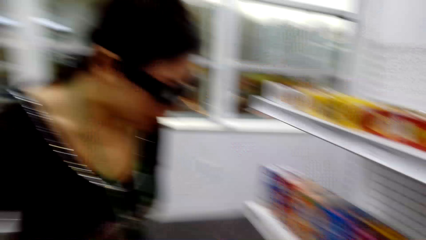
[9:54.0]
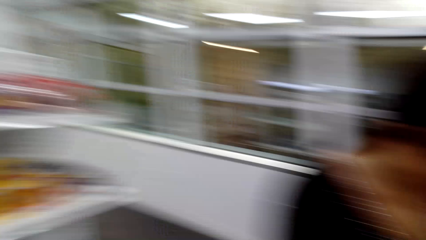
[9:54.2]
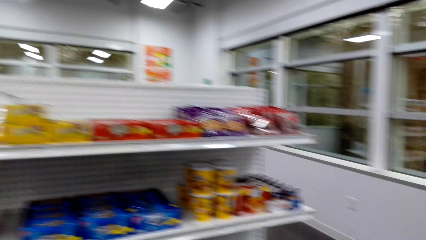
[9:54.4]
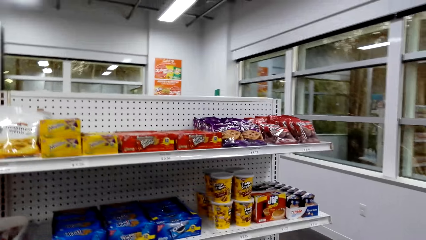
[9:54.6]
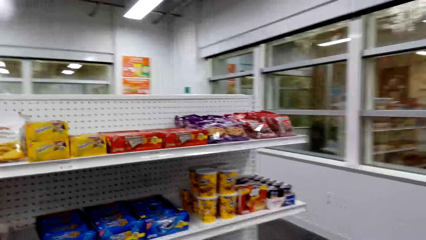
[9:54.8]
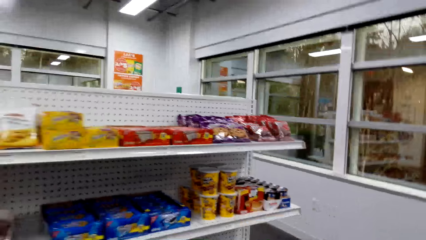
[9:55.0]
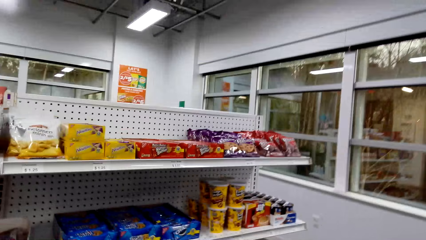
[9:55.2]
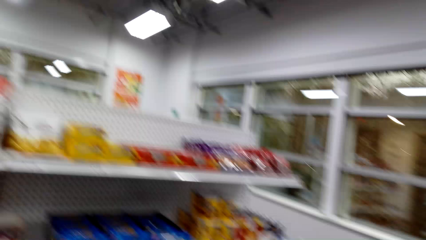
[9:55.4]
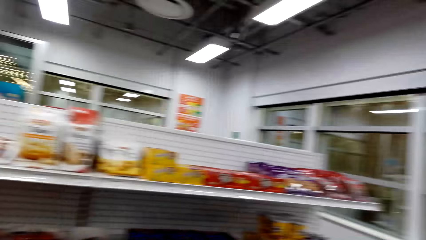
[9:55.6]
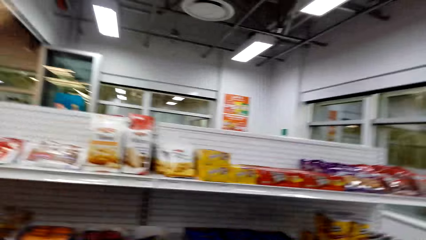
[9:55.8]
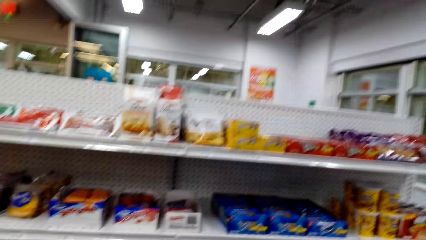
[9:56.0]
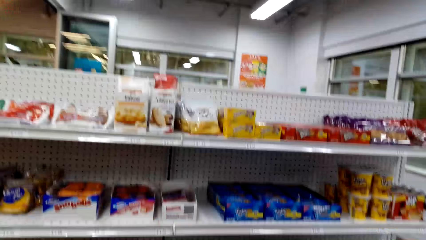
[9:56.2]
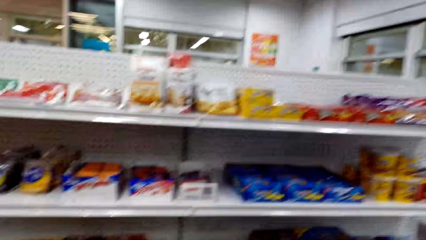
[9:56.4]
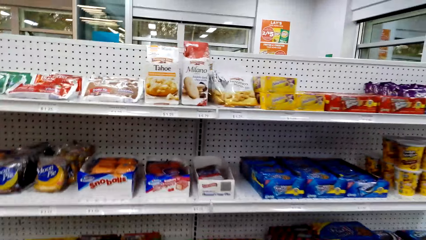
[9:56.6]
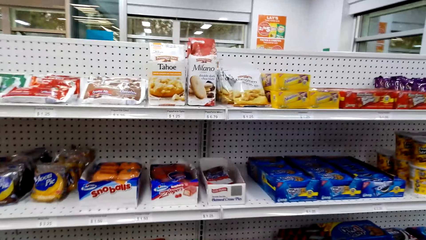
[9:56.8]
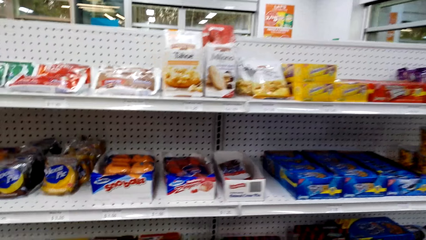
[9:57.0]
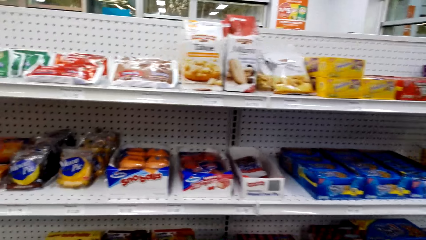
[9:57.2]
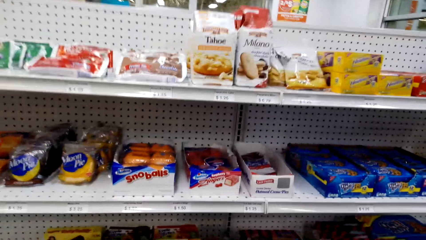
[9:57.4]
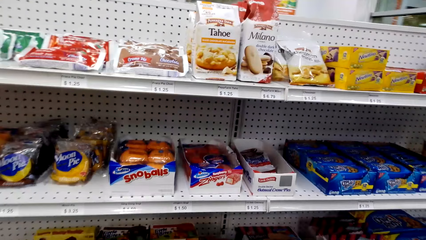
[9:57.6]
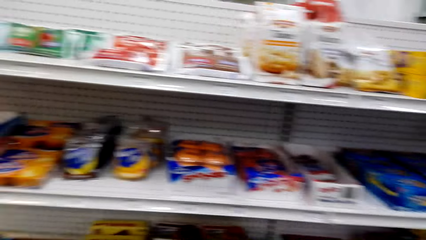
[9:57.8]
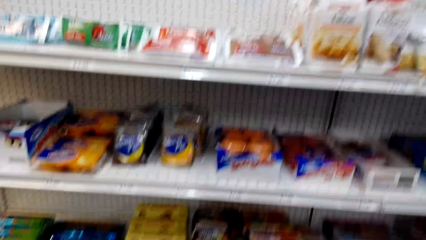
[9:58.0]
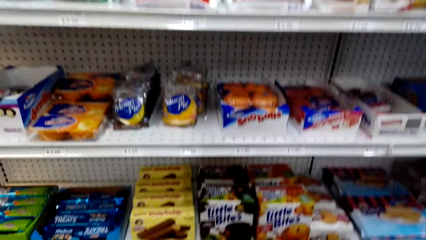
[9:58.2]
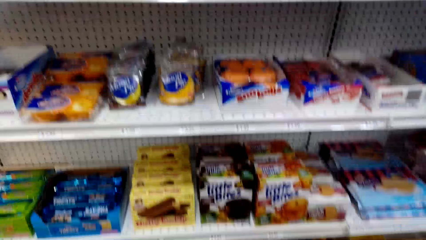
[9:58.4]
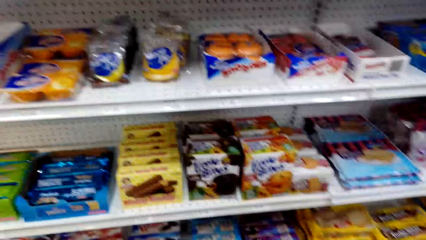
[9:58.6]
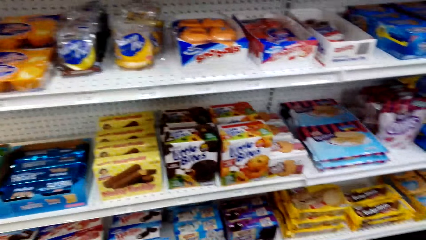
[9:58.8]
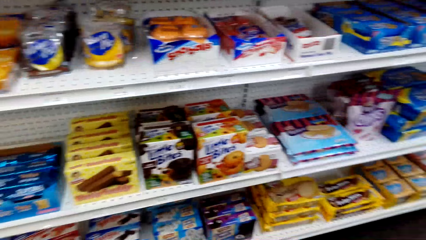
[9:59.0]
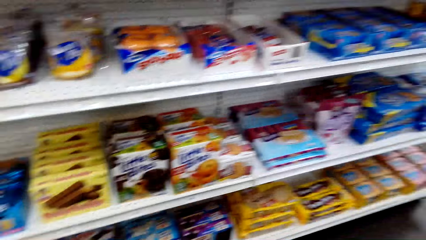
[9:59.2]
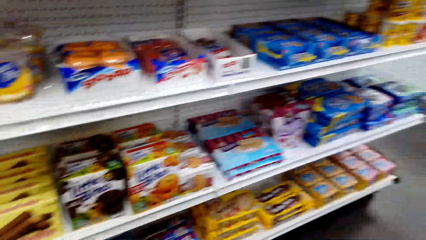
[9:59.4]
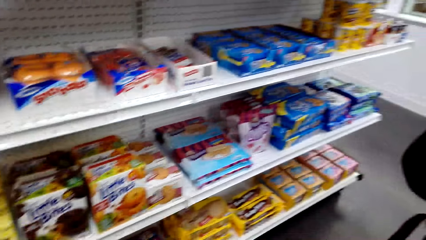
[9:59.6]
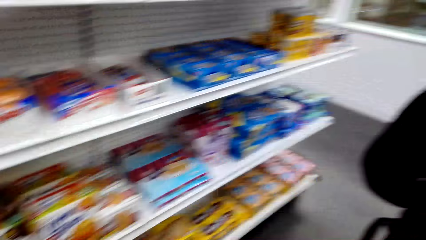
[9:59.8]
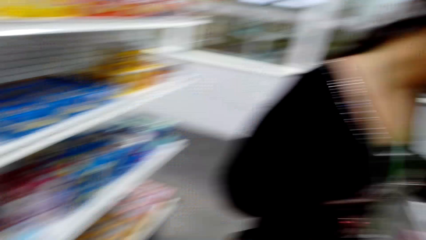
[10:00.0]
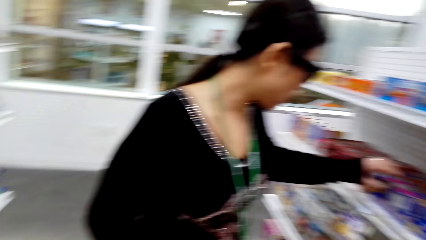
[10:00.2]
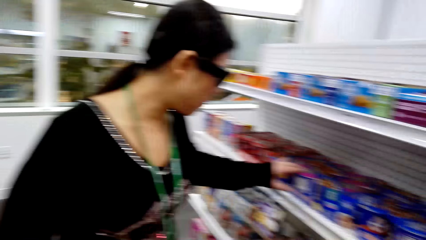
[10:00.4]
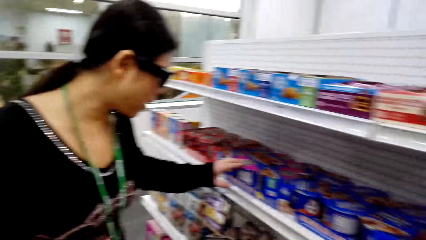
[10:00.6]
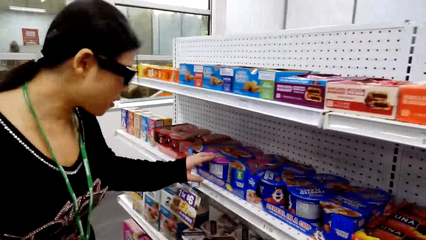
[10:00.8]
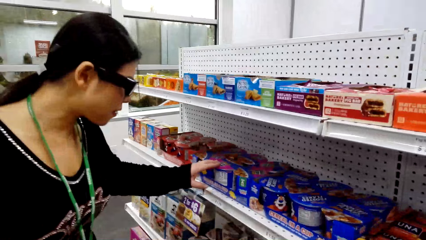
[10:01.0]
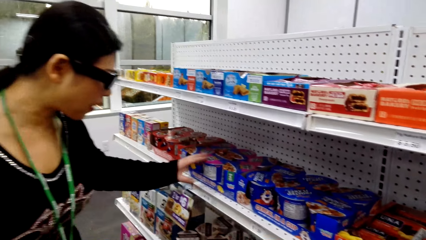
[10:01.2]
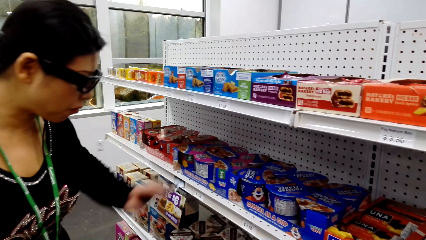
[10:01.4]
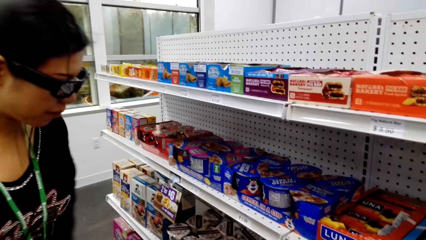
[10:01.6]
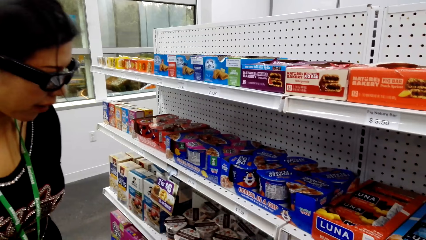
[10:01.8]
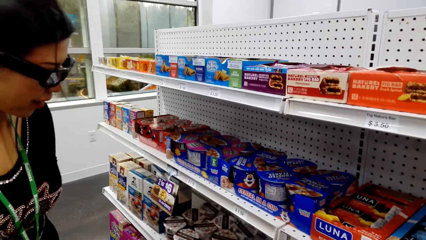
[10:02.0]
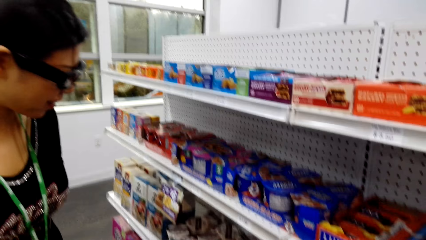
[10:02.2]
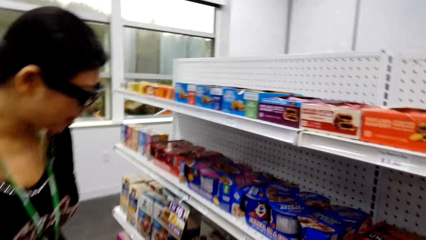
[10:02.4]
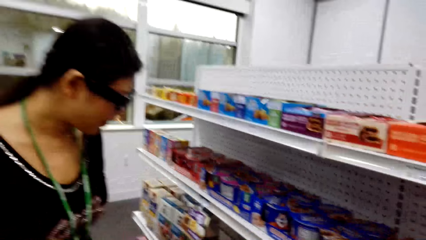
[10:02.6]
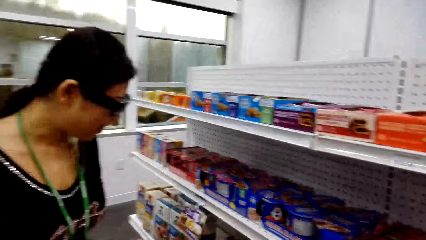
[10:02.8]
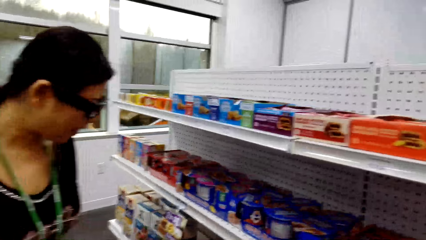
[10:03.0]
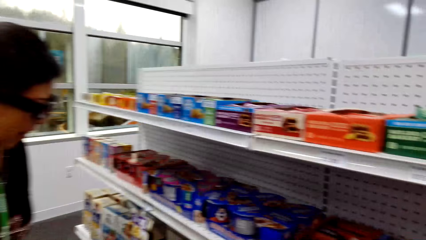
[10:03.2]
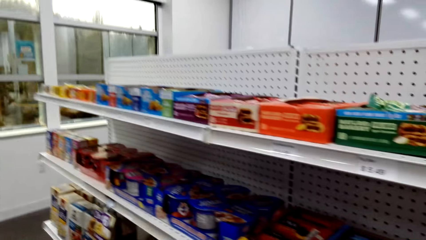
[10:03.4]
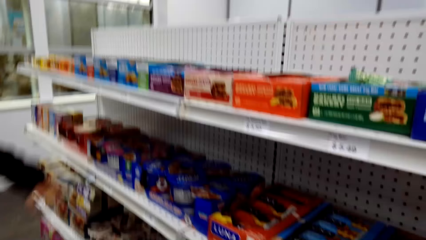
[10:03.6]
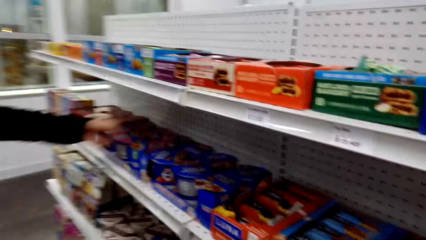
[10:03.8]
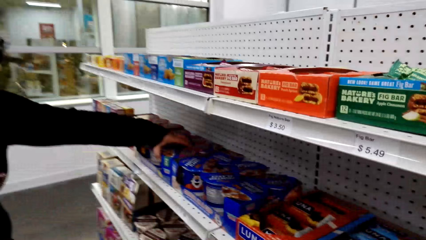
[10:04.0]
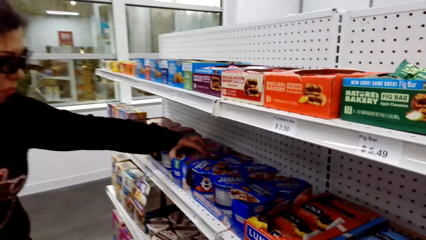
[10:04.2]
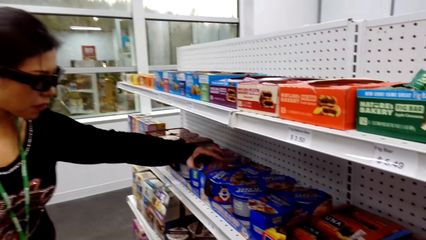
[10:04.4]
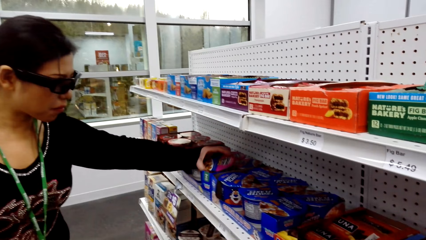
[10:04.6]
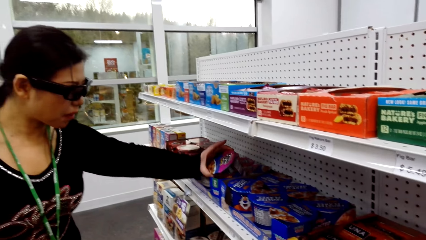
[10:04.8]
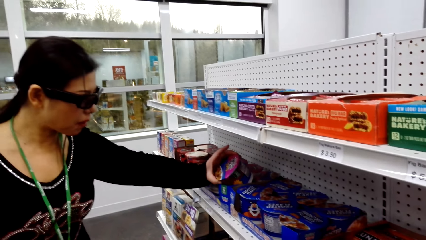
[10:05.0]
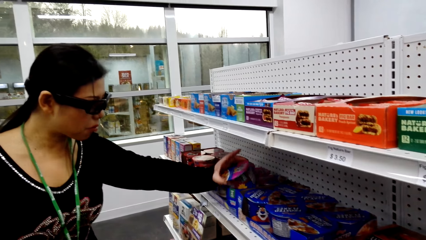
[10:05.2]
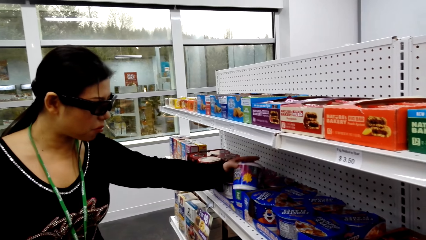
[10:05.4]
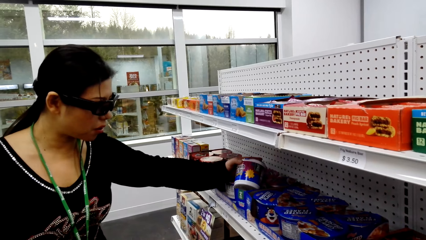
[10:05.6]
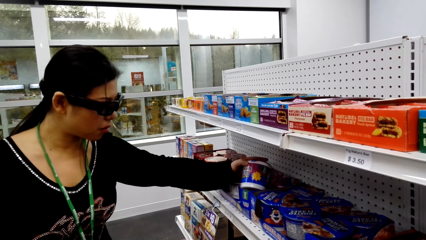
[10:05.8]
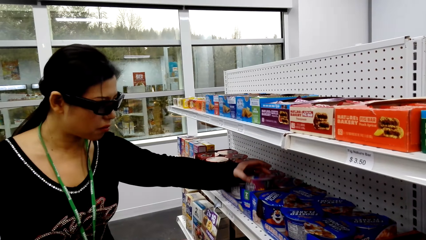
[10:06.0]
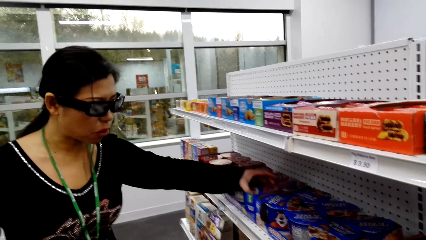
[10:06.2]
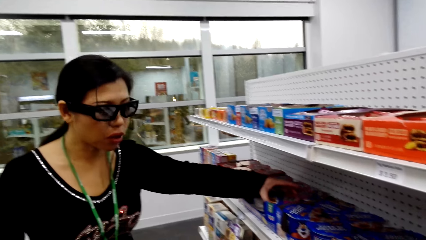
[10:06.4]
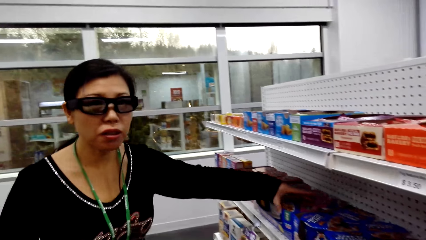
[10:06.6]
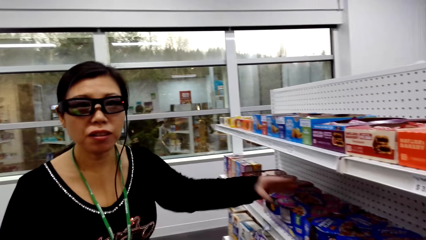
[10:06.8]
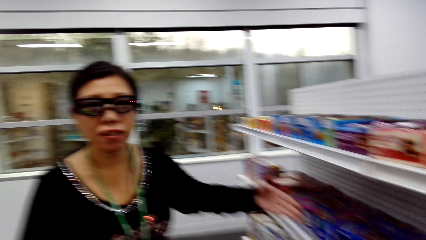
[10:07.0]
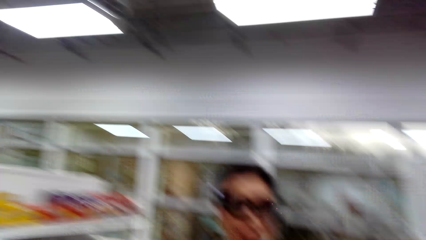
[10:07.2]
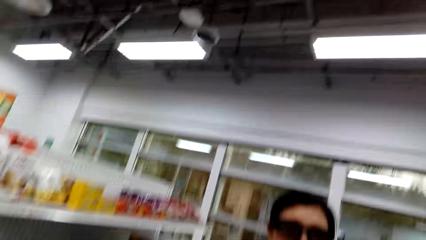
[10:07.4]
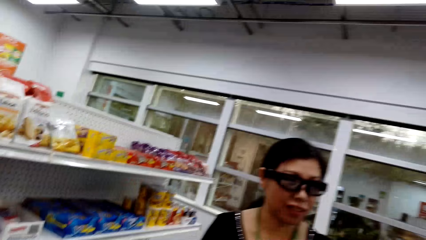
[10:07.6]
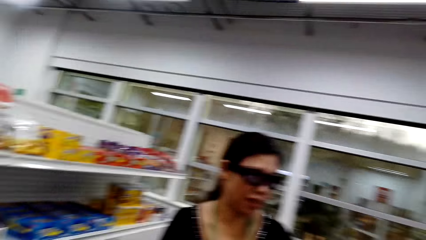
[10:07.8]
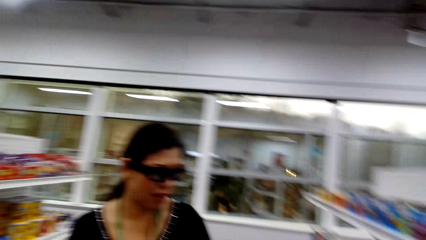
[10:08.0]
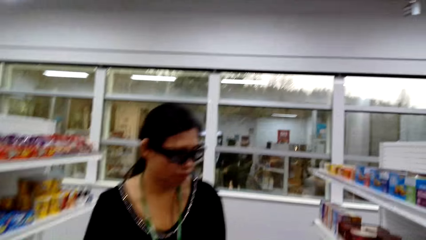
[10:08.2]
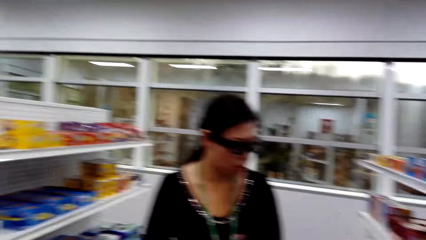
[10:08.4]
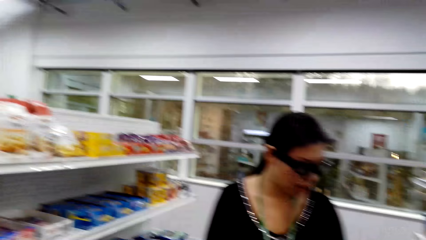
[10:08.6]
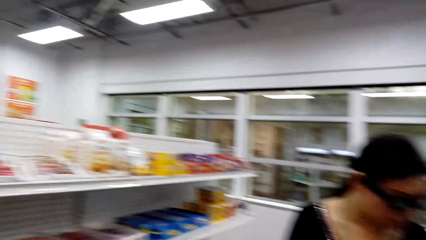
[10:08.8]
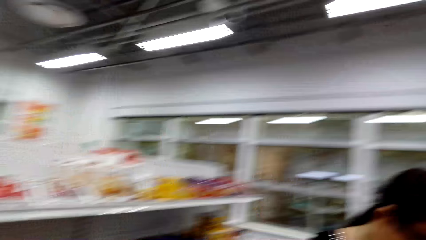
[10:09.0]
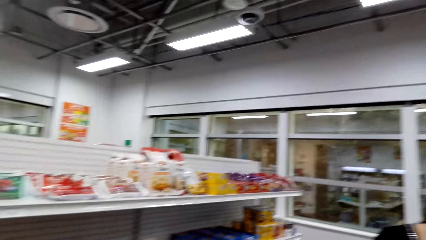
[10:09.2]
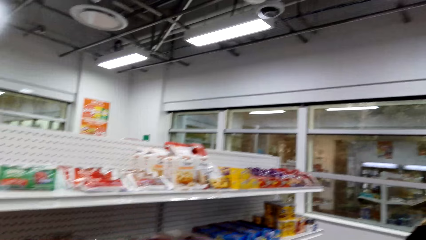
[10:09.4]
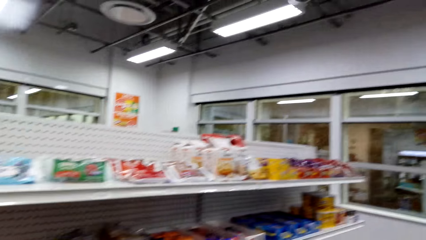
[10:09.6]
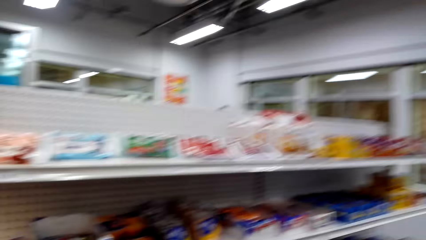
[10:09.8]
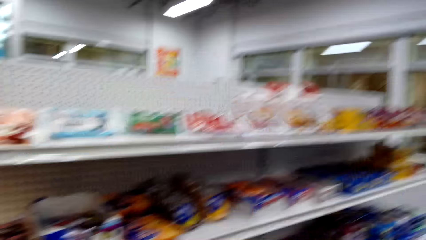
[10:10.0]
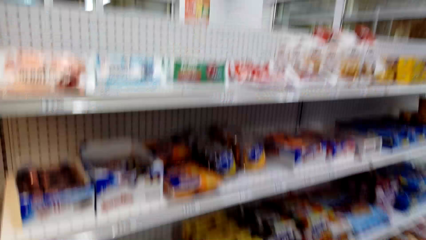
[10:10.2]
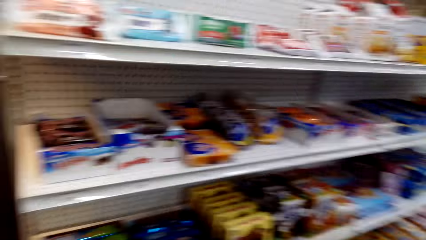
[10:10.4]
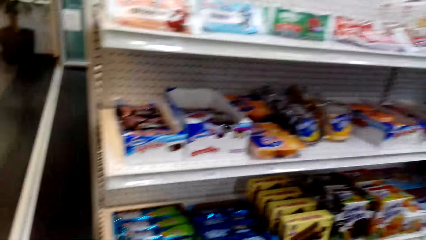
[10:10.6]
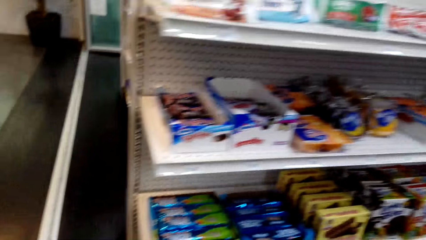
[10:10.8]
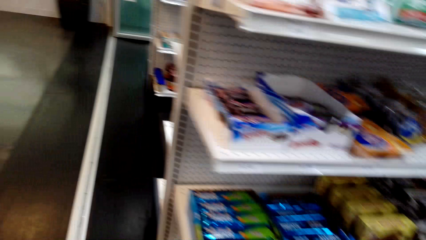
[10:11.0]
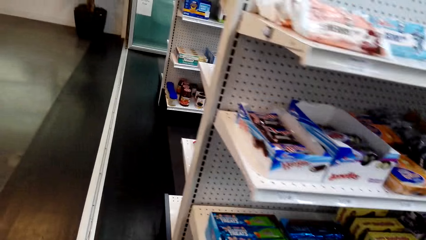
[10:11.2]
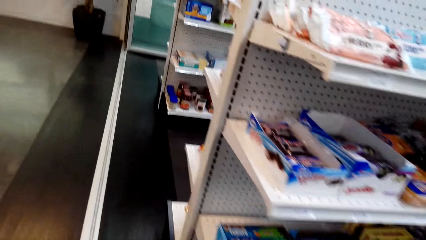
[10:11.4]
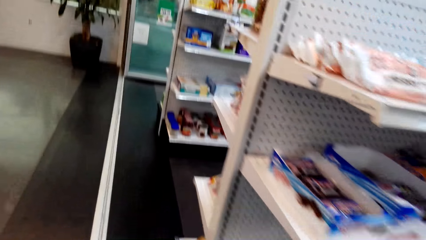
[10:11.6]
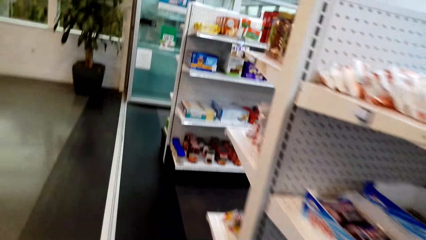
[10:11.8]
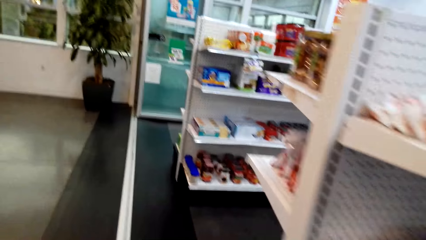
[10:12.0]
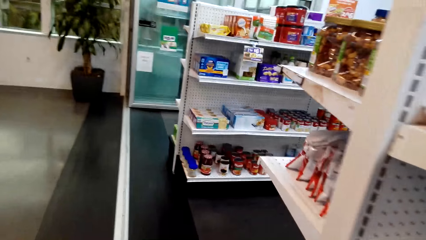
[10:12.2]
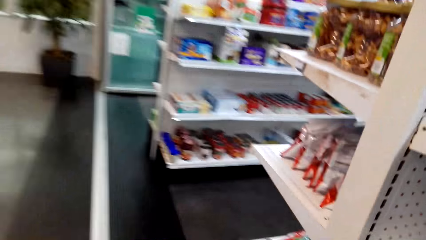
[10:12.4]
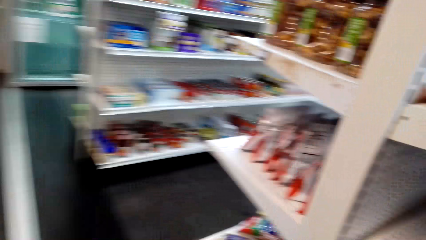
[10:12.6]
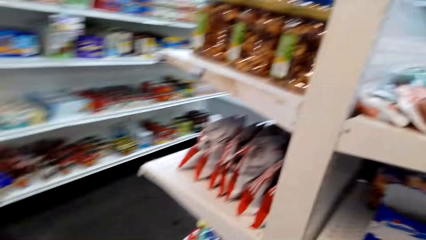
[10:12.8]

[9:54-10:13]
The camera wearer walks around the room. They look around. The woman talks to the camera wearer. She holds a jar of frosted flakes, picks the jar of frosted flakes and drops the jar on the shelf. The camera wearer walks around the room.
